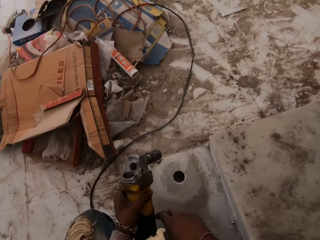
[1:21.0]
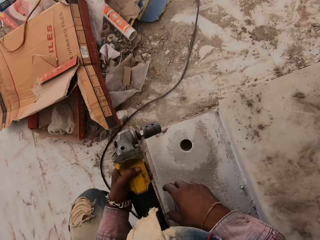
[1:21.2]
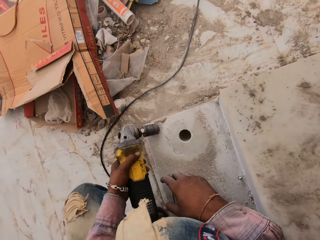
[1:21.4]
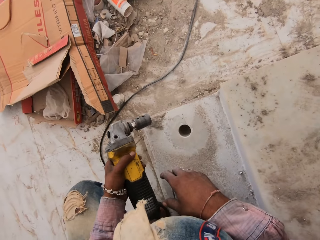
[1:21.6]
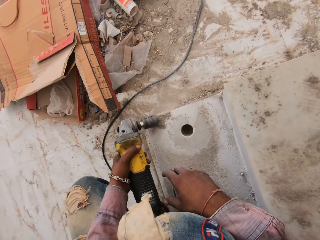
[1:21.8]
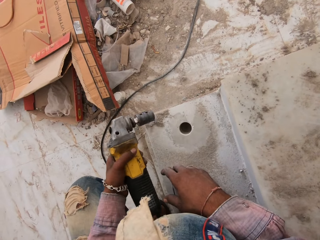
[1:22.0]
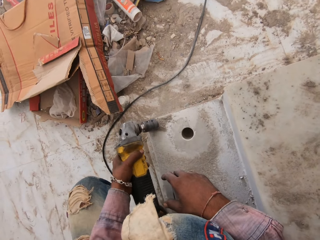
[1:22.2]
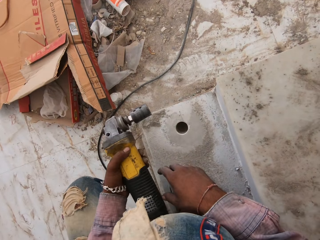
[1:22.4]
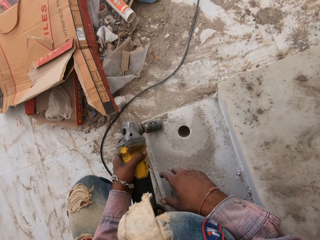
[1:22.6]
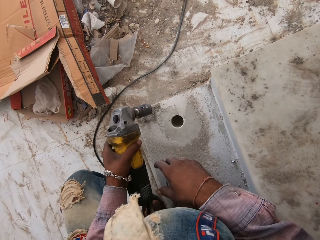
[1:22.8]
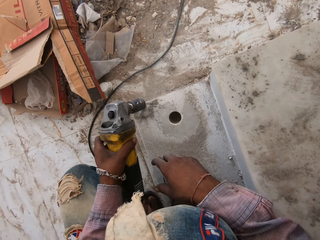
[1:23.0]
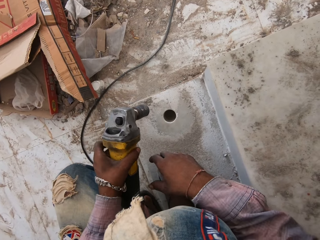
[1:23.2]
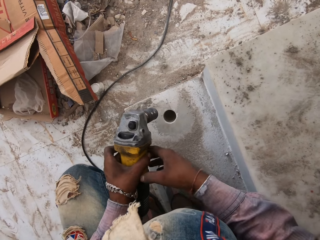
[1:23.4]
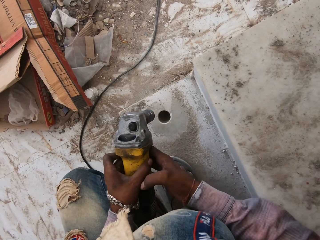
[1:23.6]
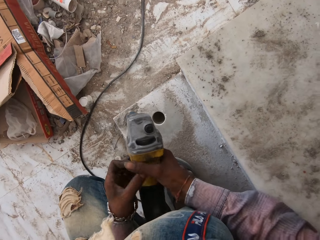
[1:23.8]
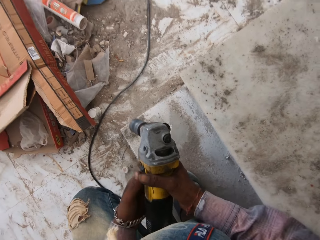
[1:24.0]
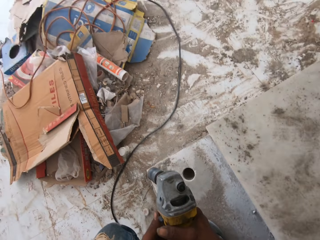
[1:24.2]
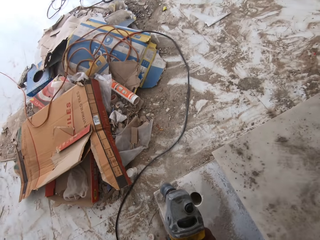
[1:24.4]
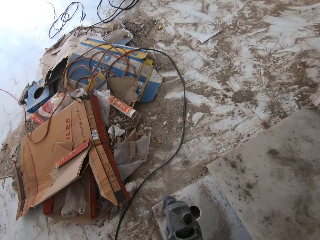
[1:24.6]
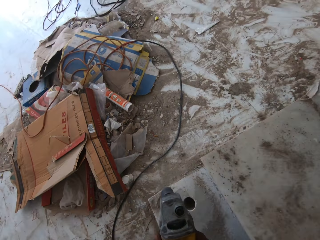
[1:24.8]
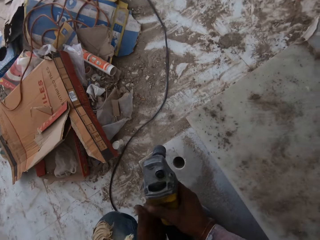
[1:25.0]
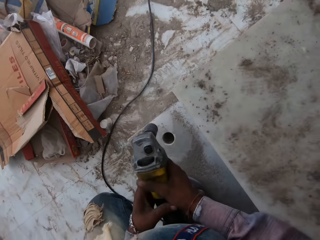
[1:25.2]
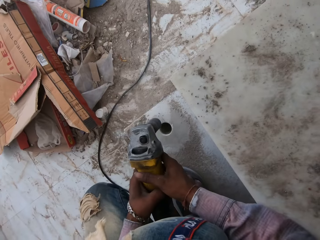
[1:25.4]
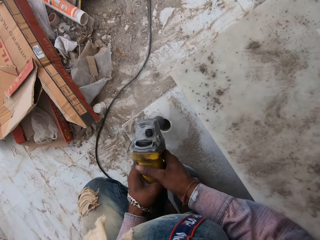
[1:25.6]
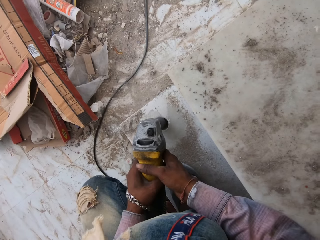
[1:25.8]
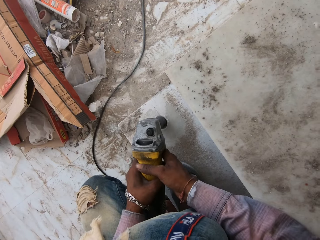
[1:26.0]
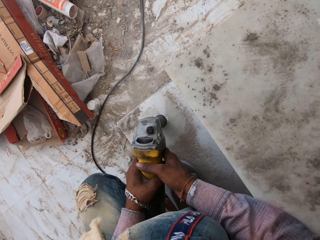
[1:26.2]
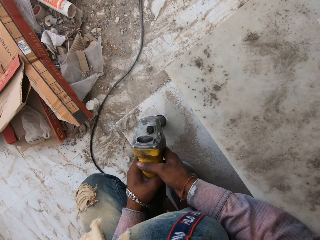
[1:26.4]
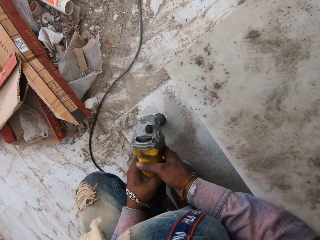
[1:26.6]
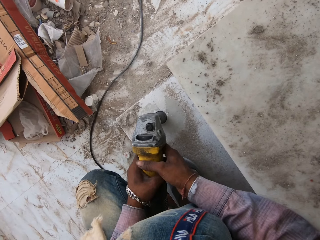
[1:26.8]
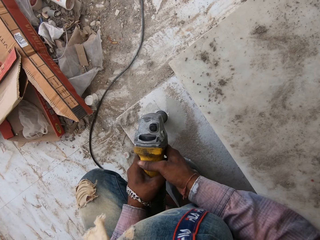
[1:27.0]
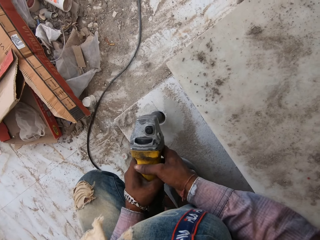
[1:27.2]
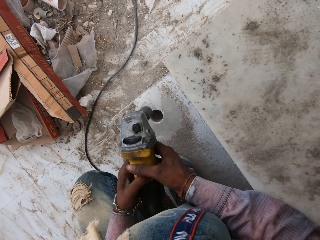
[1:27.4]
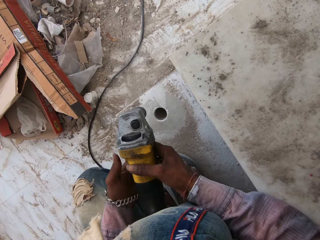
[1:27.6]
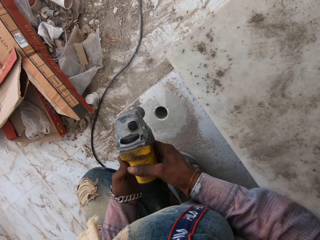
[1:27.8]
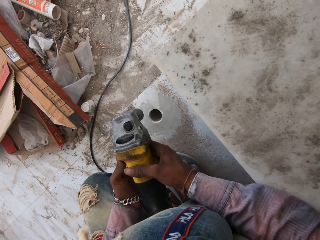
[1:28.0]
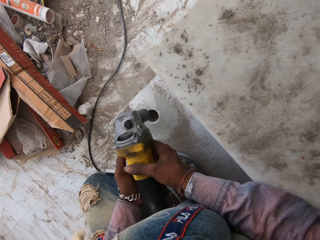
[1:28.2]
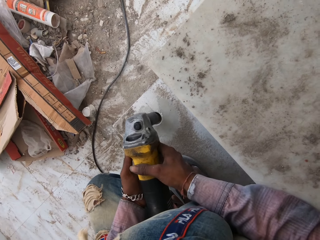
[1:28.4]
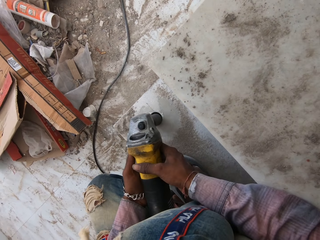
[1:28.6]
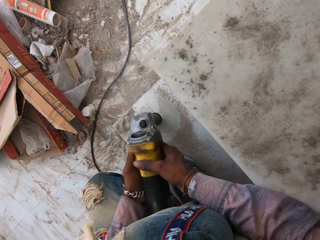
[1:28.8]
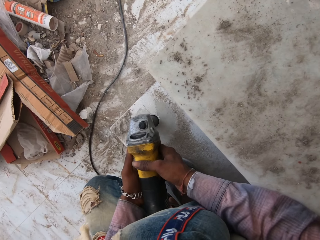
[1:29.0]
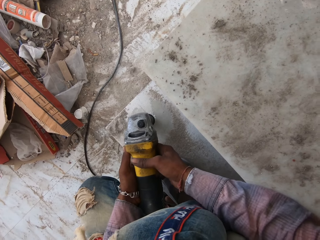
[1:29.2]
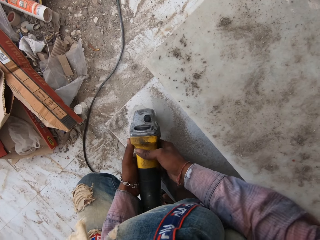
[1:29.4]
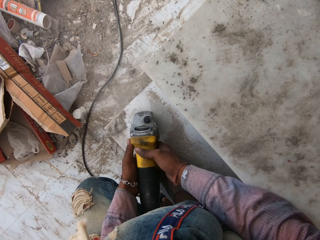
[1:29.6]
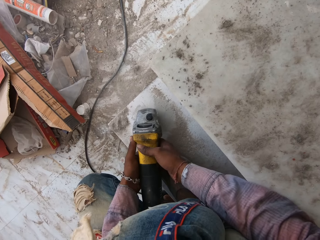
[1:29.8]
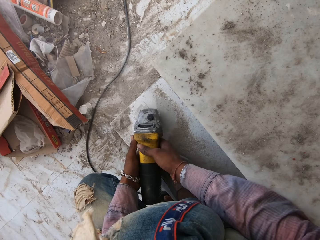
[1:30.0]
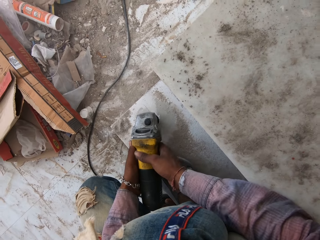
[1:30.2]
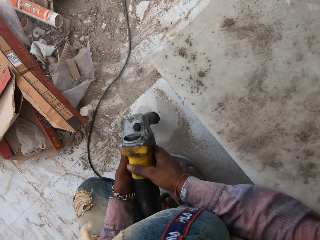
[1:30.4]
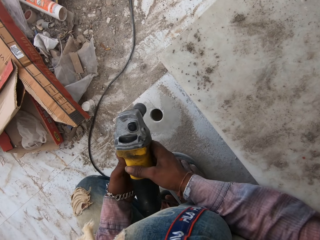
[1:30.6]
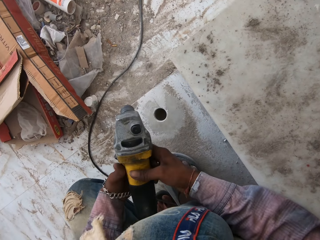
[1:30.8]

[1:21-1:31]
The camera wearer switches on a floor drilling machine. They drill a hole on the floor with the drilling machine.

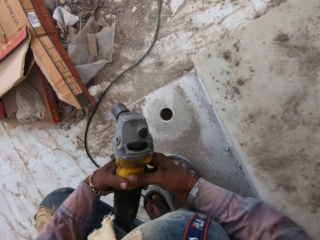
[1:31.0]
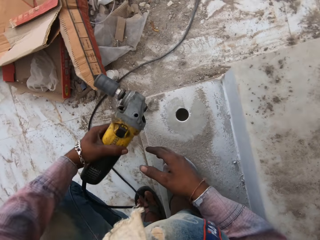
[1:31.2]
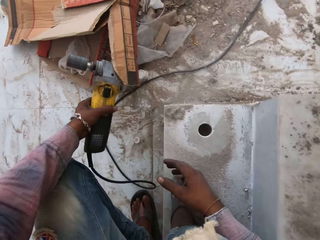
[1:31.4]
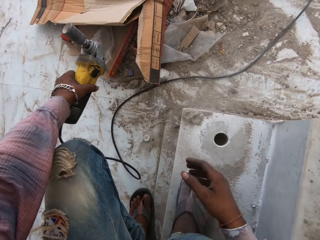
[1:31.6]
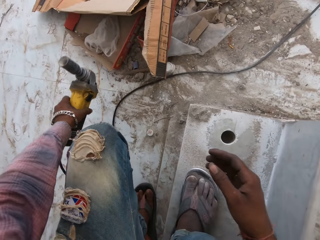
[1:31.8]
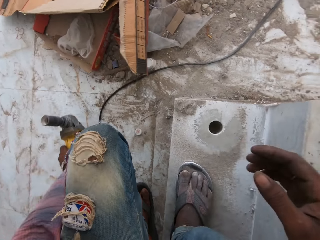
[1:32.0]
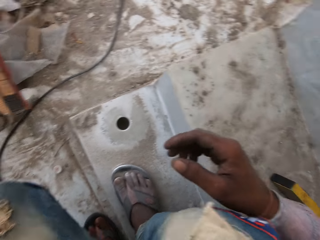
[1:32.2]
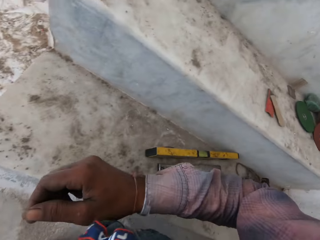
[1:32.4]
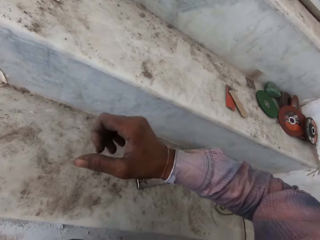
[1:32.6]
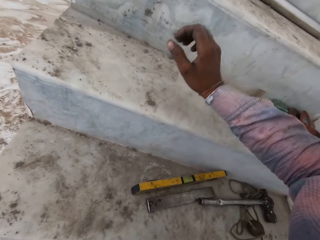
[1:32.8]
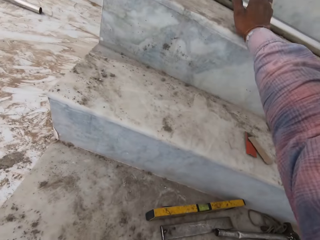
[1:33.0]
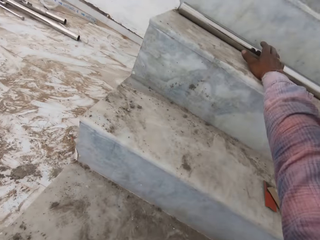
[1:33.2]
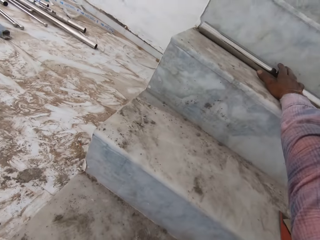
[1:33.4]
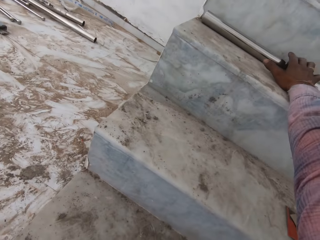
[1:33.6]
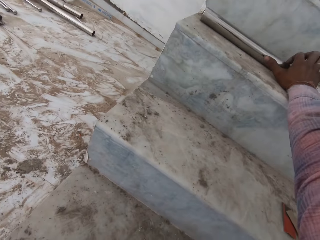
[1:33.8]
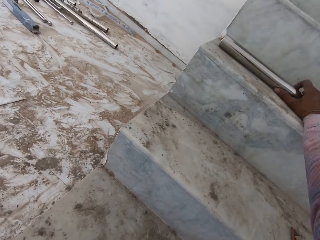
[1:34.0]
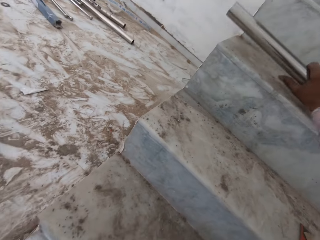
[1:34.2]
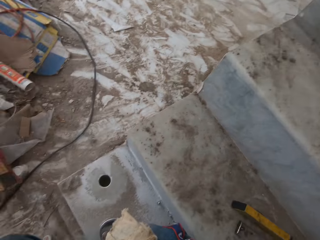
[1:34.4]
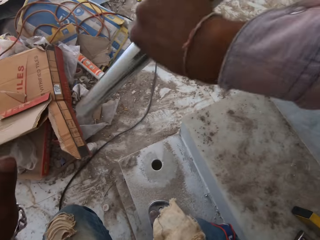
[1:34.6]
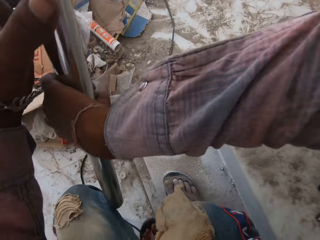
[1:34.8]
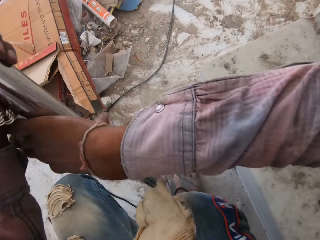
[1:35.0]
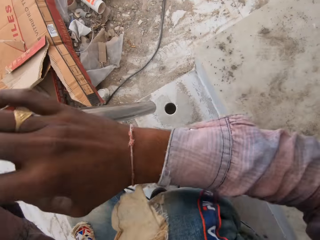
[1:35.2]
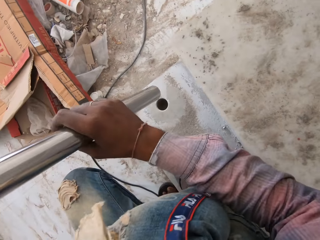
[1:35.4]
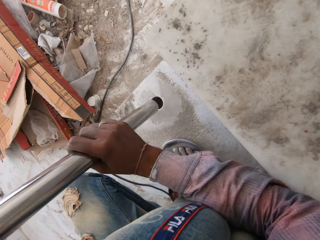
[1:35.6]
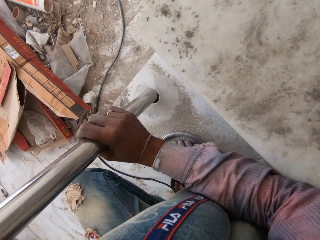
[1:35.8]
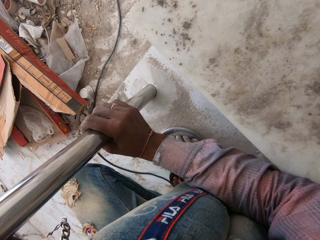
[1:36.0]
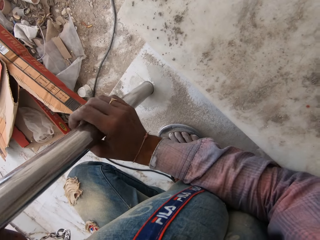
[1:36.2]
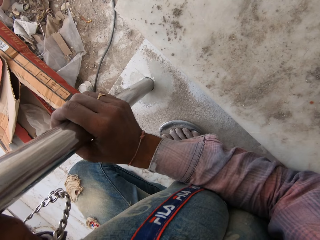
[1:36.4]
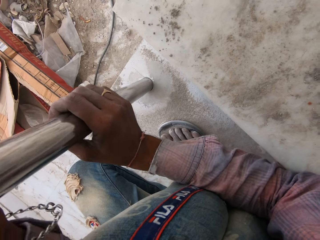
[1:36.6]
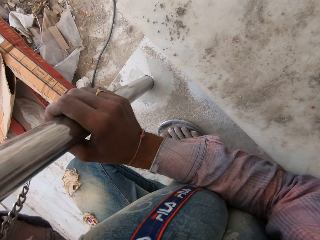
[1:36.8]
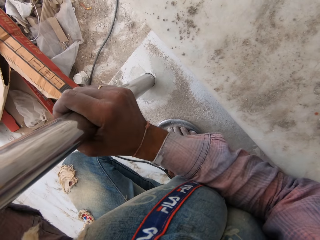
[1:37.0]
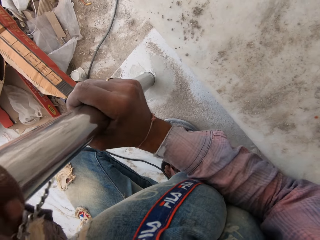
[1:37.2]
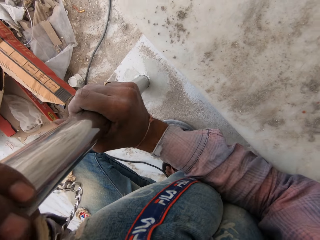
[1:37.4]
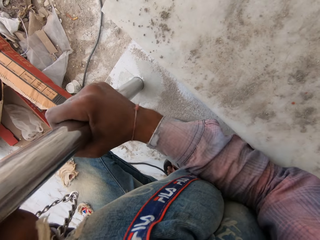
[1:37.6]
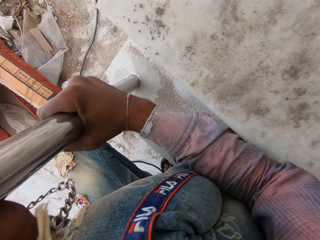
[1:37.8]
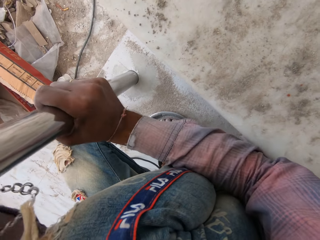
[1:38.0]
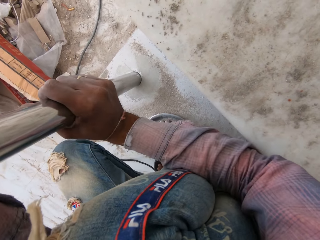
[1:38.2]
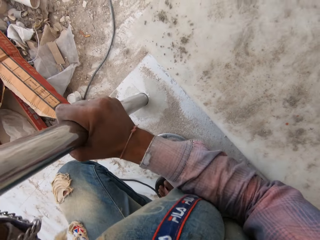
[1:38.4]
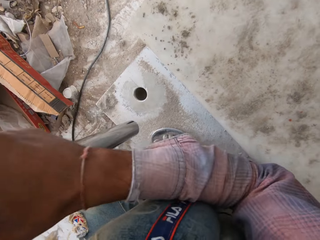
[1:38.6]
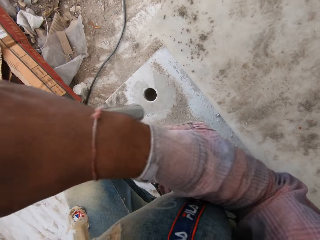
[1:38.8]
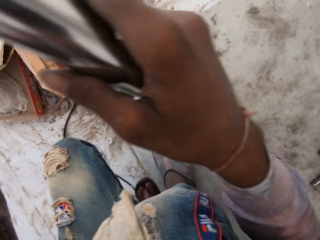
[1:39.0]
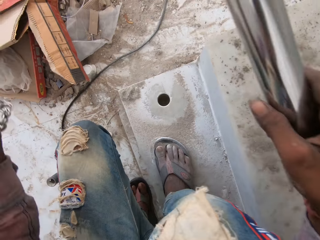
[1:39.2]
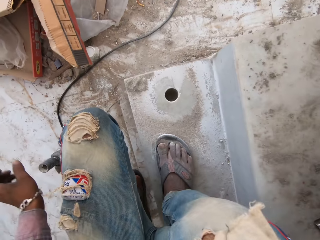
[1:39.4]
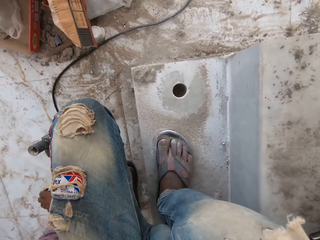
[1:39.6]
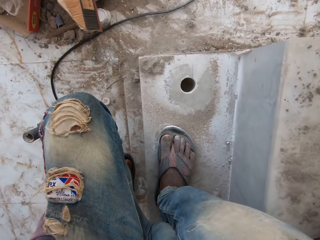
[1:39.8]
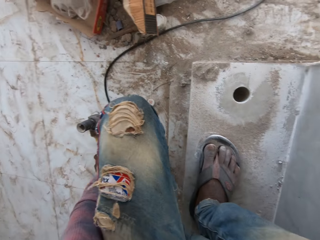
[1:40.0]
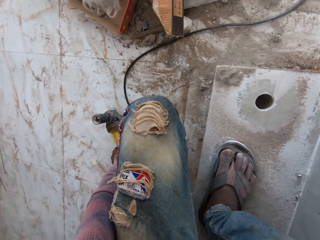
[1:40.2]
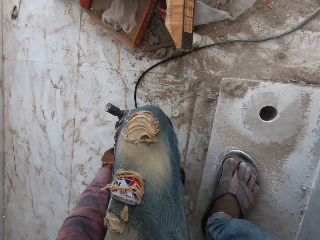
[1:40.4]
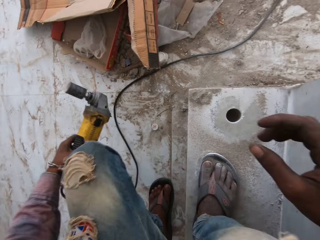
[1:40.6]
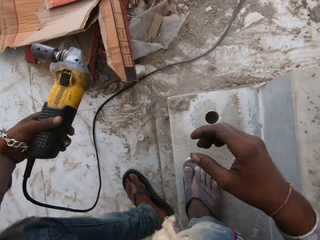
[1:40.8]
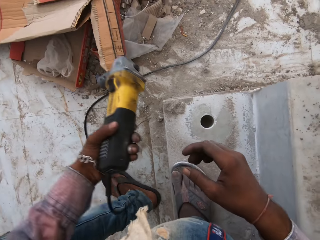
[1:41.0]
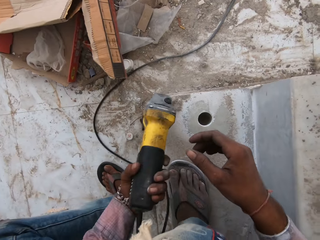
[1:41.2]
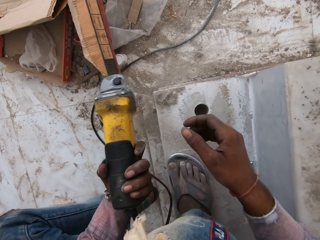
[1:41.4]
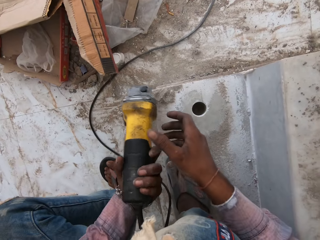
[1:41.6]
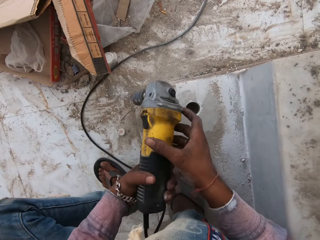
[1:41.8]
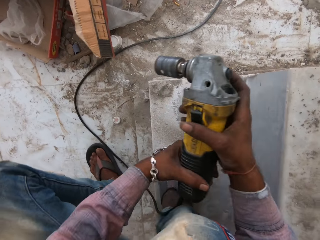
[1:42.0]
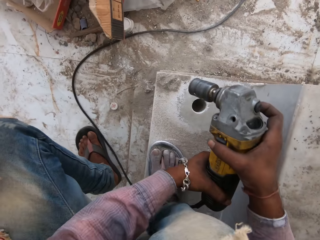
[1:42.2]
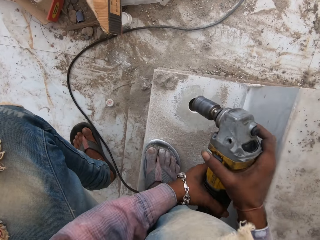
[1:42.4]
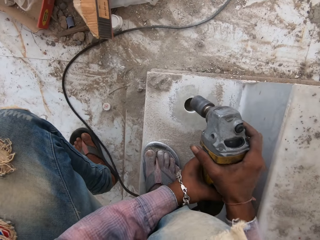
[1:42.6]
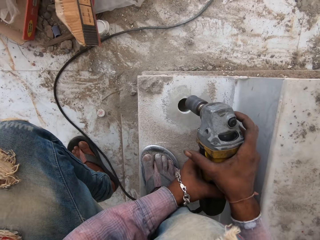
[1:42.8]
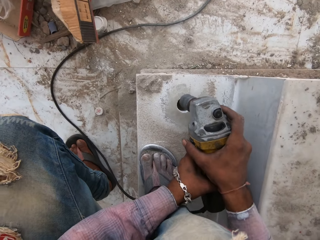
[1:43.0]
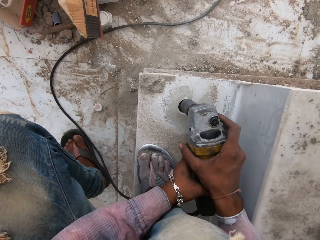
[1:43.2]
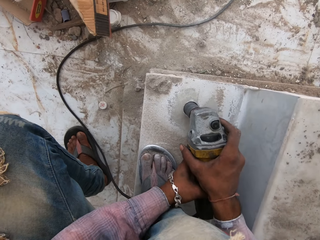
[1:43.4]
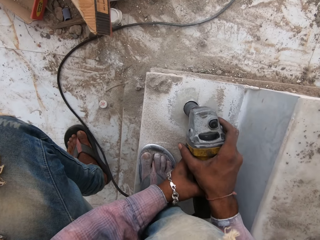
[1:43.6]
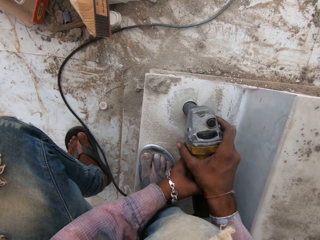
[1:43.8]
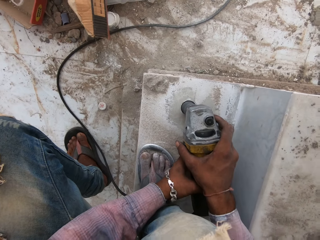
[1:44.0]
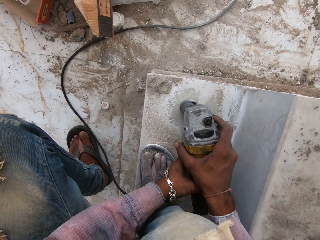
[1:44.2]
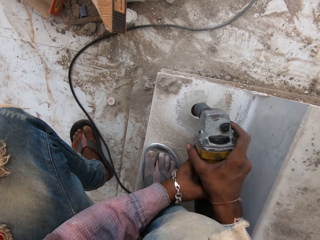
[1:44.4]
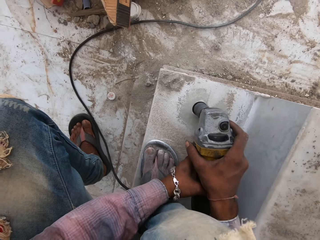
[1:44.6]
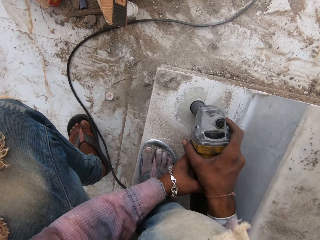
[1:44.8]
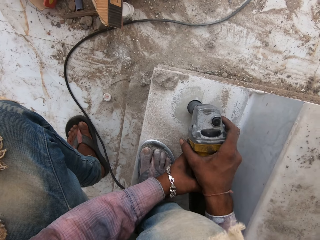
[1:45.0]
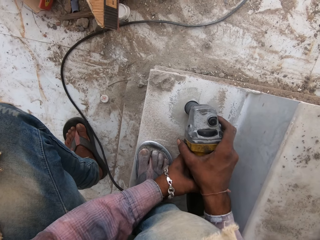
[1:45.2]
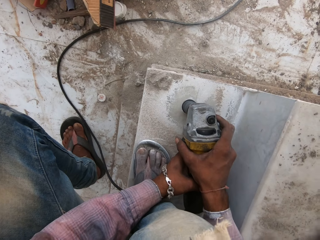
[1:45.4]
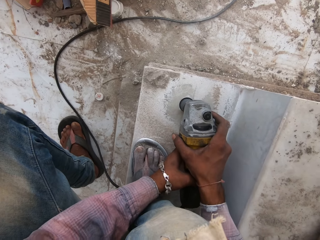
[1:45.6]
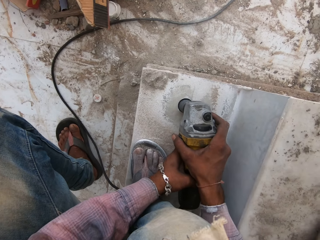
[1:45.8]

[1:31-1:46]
The camera wearer puts the drilling machine on the floor. They pick up a metal pipe or stair hand rail, fix the metal pipe in a drilled hole, and remove the metal pipe from the drilled hole. They put the stair hand rail on the floor. They pick up the drilling machine and remove cement from the drilling machine. They put on the drilling machine. They drill a hole on the floor with the drilling machine.
